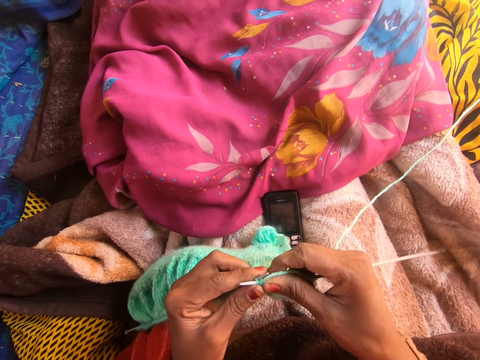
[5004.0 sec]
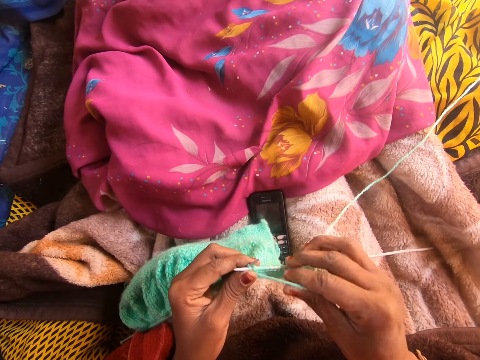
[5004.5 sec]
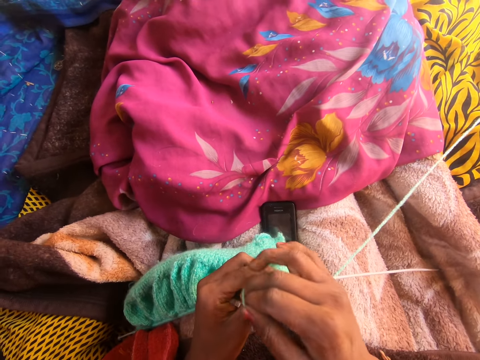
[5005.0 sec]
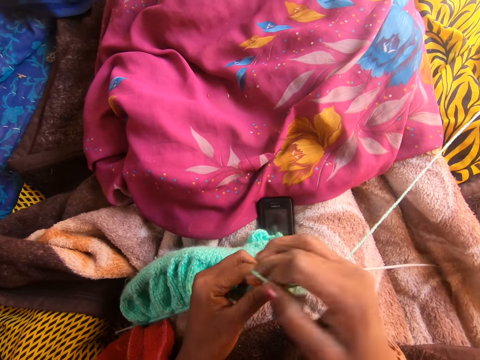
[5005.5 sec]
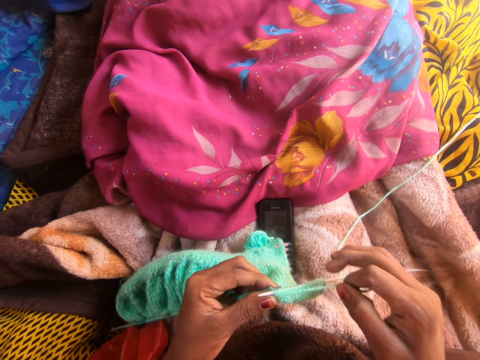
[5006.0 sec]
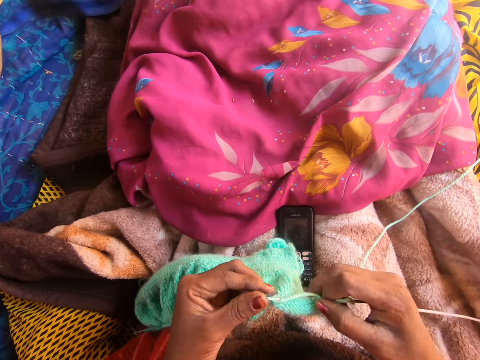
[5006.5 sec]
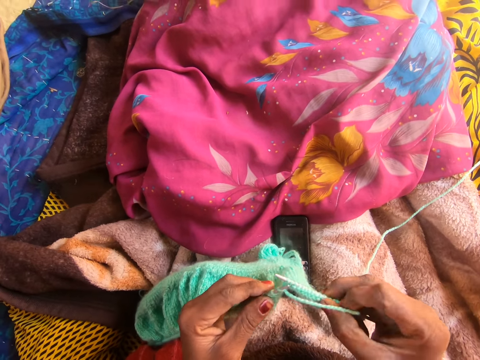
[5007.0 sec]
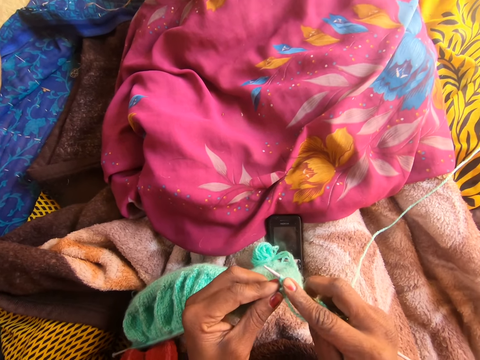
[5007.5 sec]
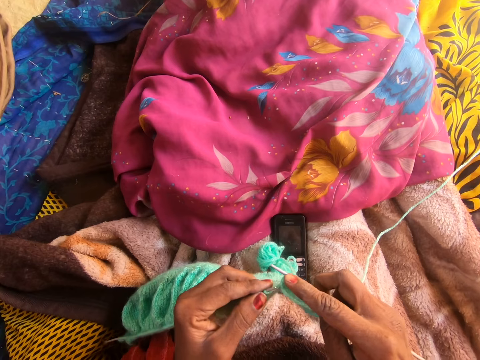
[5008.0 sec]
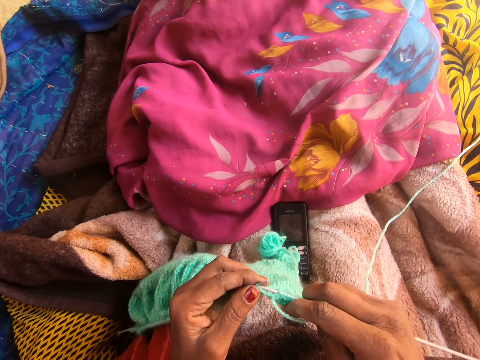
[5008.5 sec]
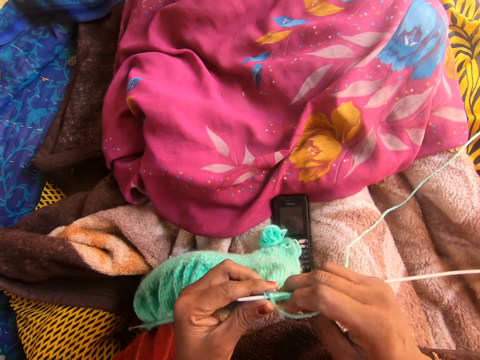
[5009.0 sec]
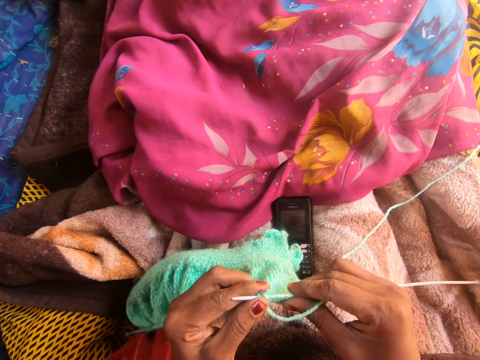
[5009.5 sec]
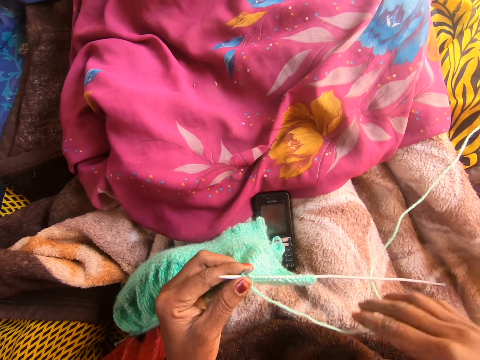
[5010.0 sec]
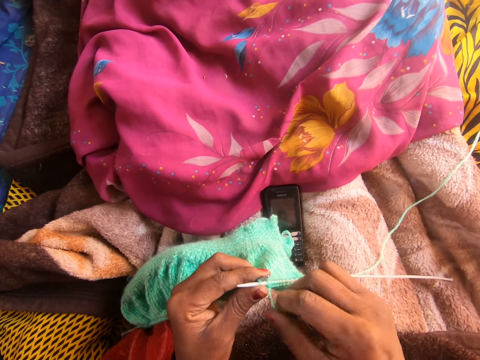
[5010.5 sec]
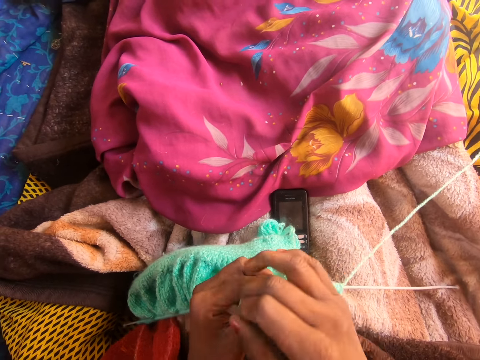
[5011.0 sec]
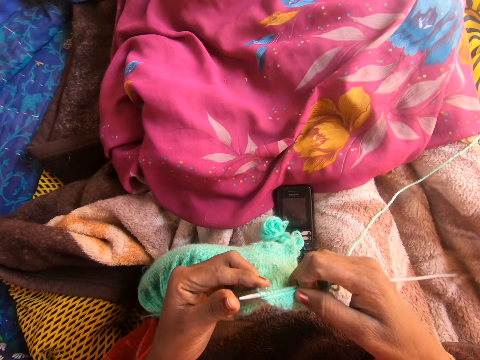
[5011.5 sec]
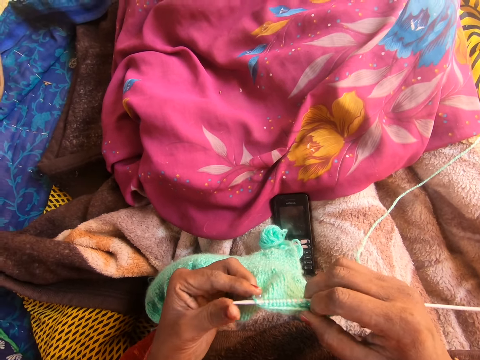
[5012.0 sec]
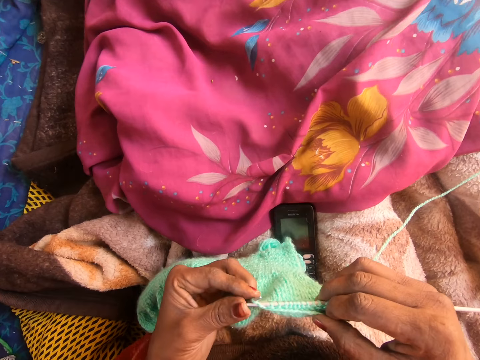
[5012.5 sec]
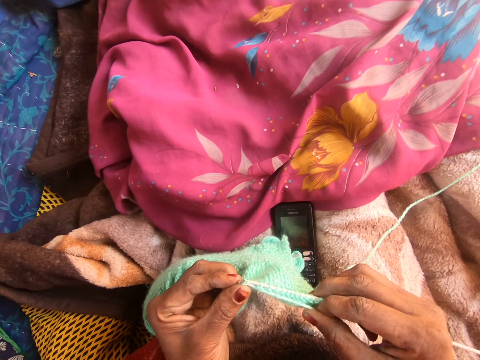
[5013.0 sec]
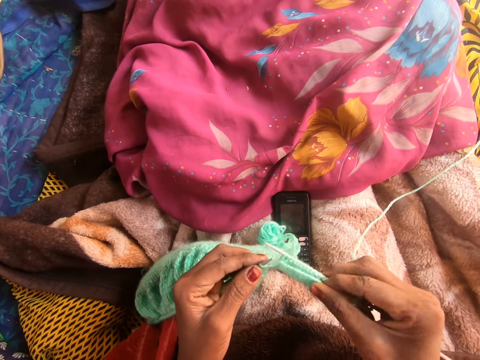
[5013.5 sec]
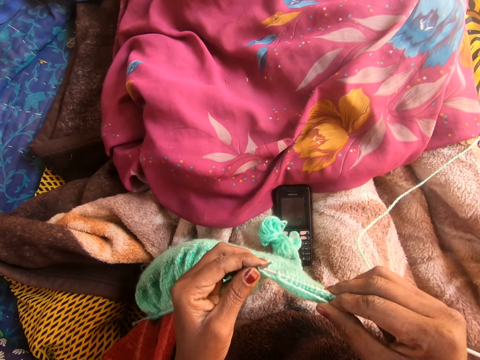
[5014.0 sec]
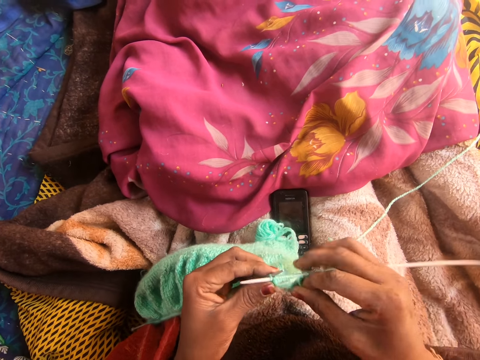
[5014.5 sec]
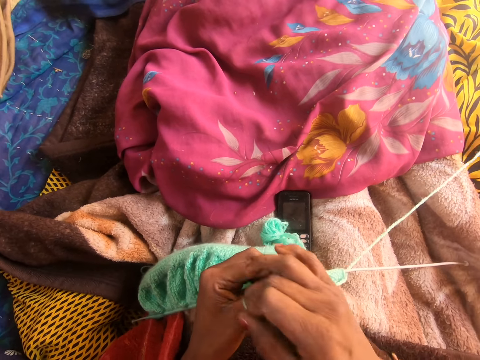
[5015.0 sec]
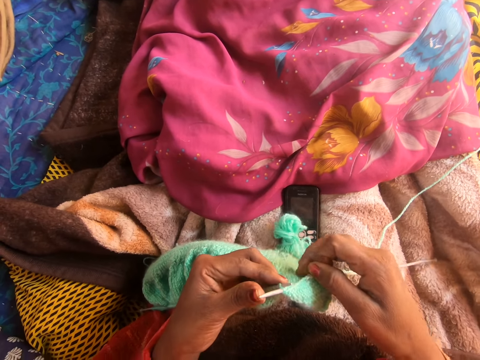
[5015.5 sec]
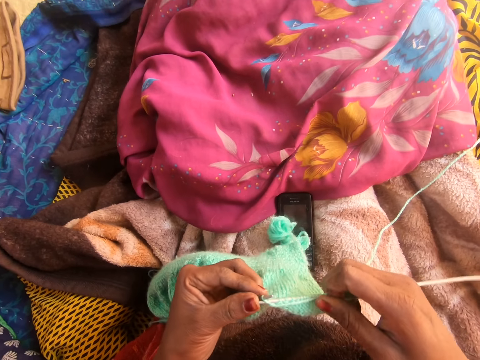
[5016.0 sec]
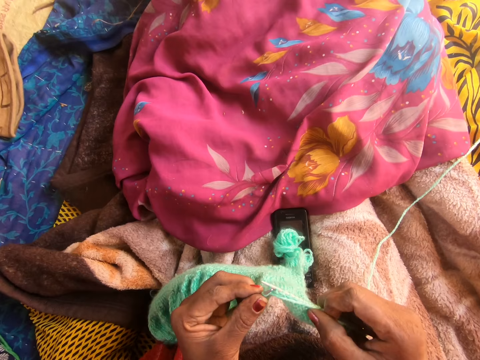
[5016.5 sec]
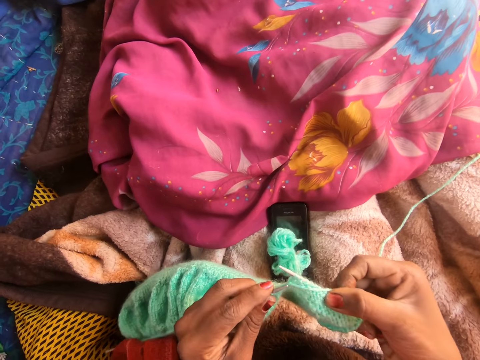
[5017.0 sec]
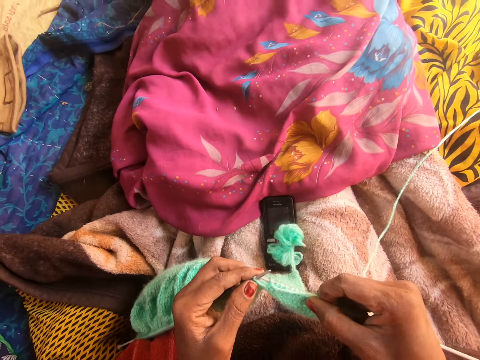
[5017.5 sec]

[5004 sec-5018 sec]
The camera wearer aligns the fabric. They unhand the crochet hook, align the thread, pick up the crochet hook and crochet the fabric. They align the fabric. They unhand the crochet hook, align the thread, pick up the crochet hook and crochet the fabric. They unhand the crochet hook, align the thread, pick up the crochet hook and crochet the fabric.

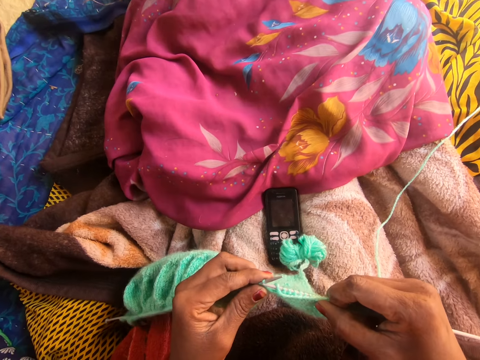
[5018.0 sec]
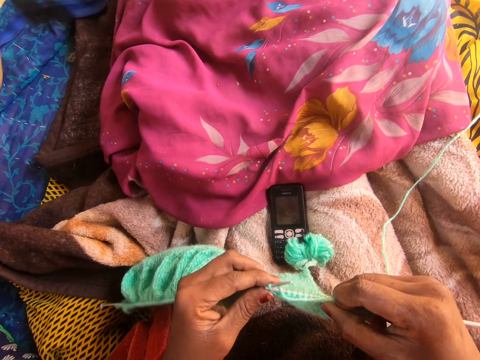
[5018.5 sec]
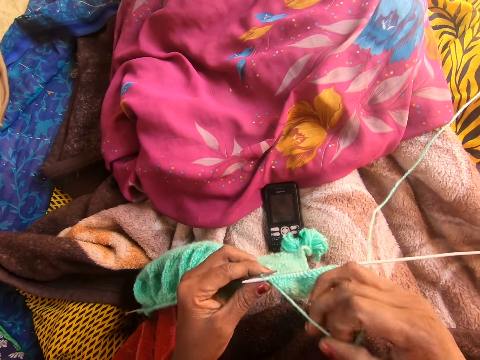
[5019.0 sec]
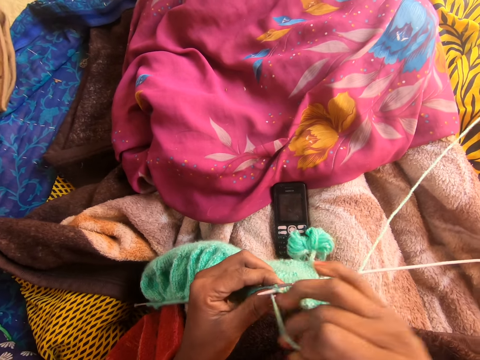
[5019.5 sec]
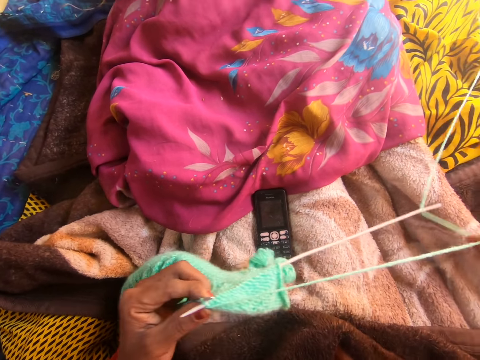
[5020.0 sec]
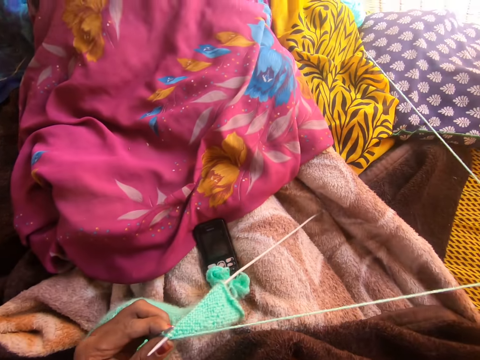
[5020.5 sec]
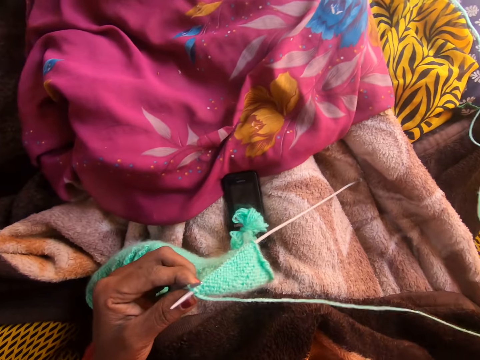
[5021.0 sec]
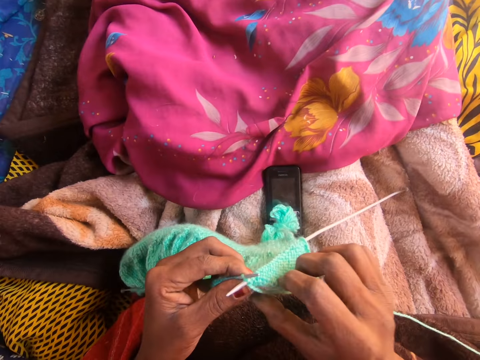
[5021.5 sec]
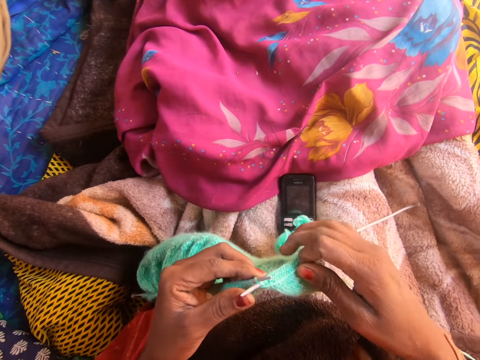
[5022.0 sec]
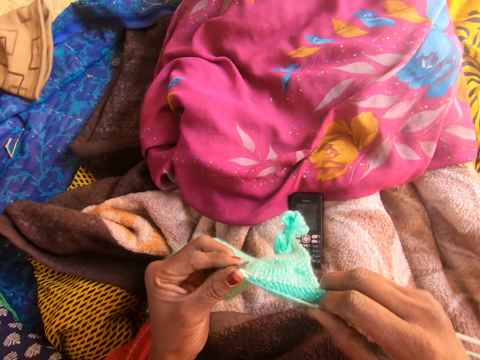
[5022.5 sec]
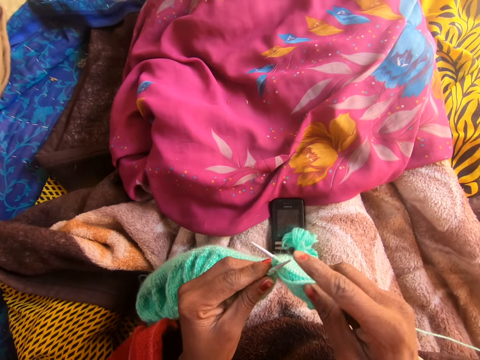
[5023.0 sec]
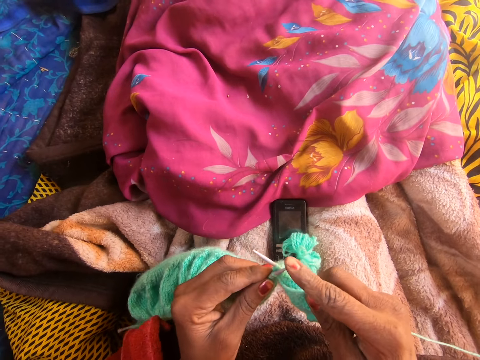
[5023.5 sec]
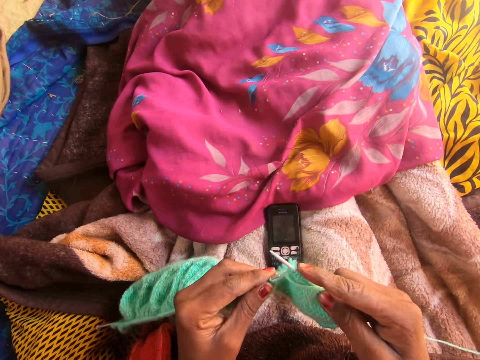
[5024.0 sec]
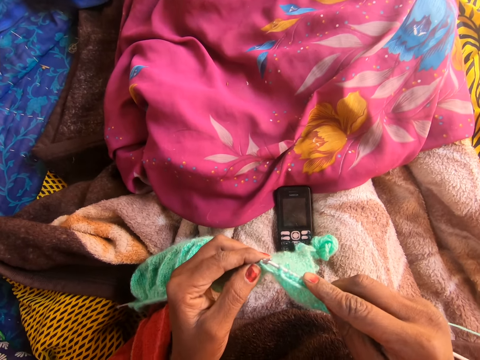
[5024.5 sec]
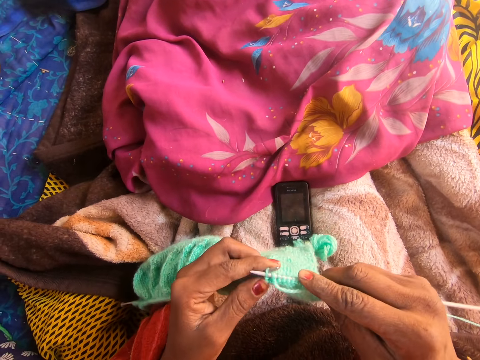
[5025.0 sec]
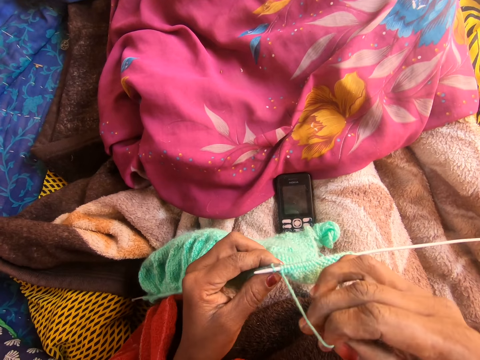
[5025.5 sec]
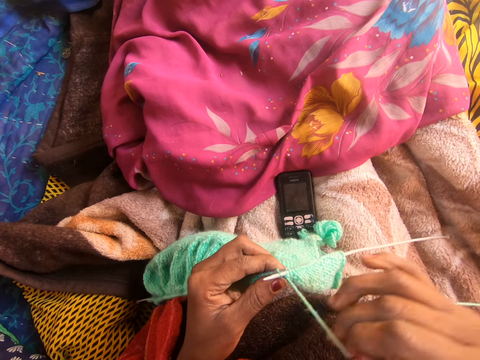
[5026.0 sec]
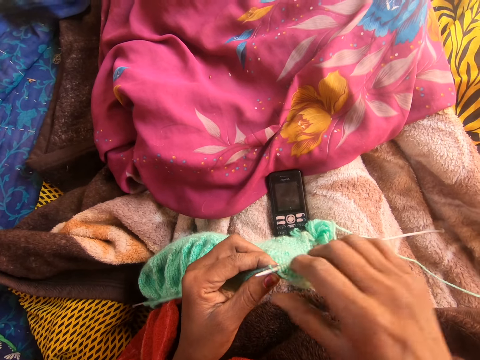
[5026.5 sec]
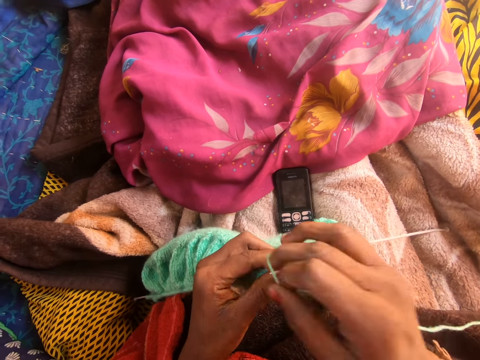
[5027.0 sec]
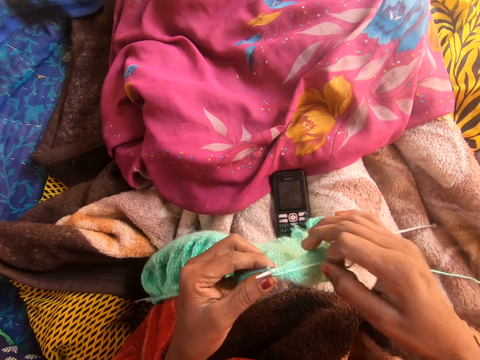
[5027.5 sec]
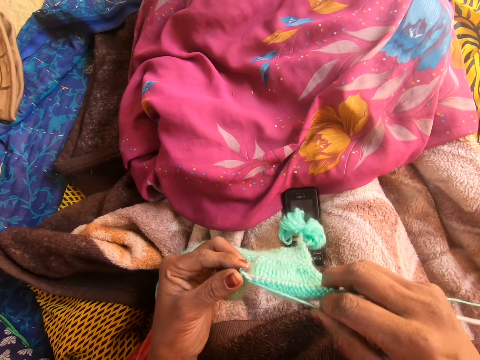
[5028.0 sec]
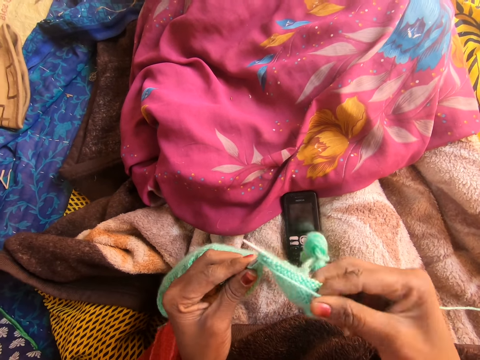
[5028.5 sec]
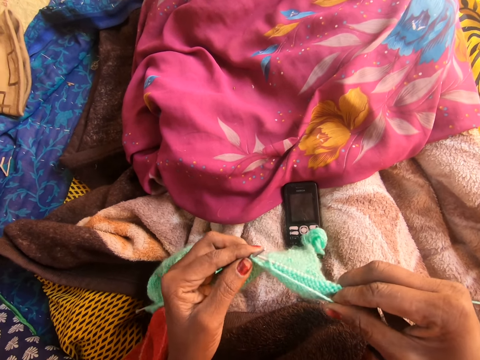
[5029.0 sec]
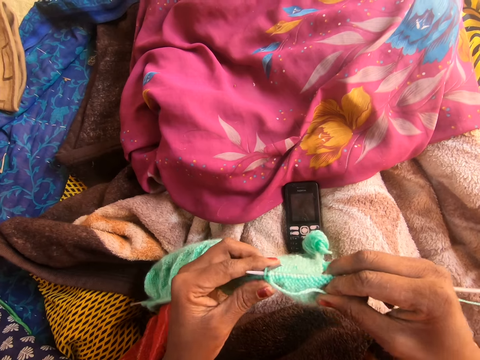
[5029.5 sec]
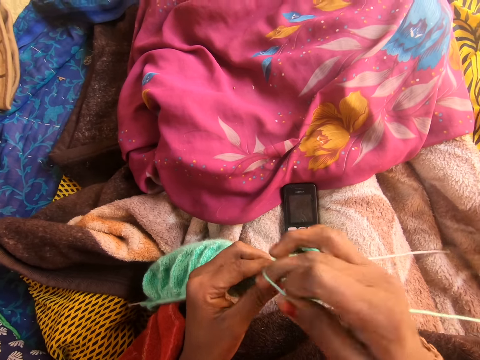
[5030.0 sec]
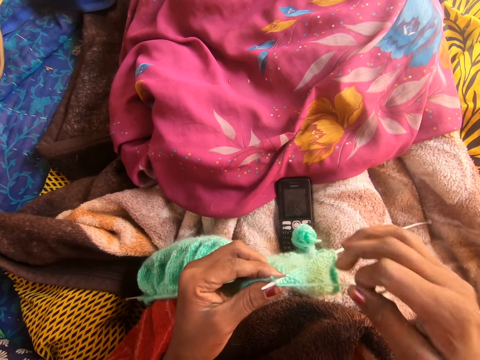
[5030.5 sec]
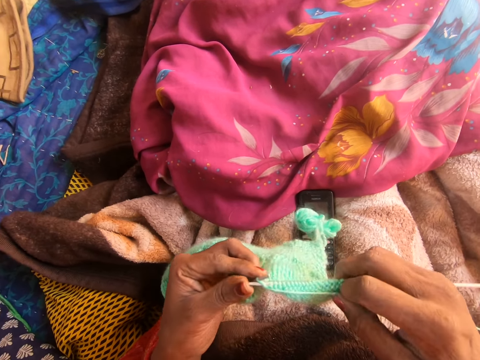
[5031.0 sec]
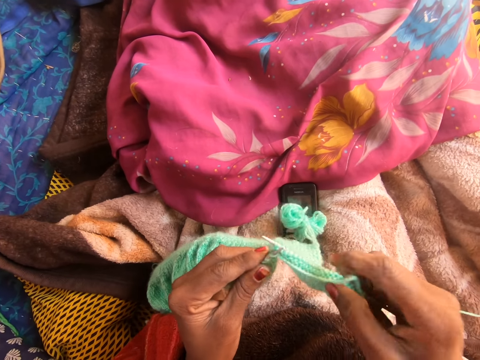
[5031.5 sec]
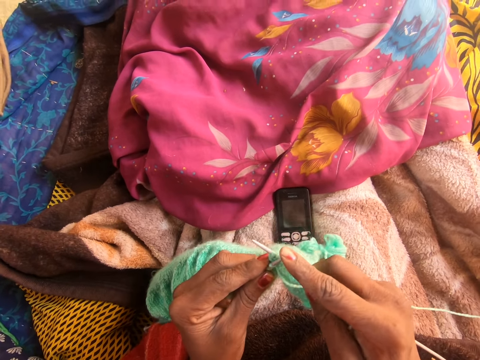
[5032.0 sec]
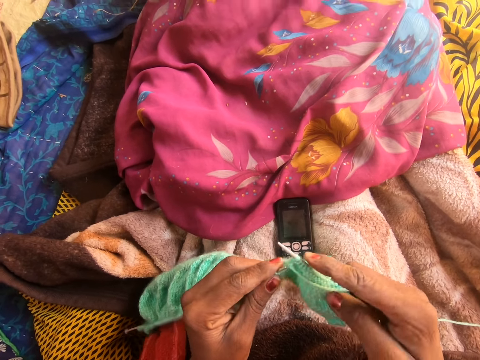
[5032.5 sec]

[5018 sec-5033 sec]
The camera wearer unhands the crochet hook. They align the thread. They pull the thread. They pick up the thread and the crochet hook. They crochet the fabric. They unhand the crochet hook, align the thread, pick up the crochet hook and crochet the fabric. They unhand the crochet hook, align the thread, pick up the crochet hook and crochet the fabric.
